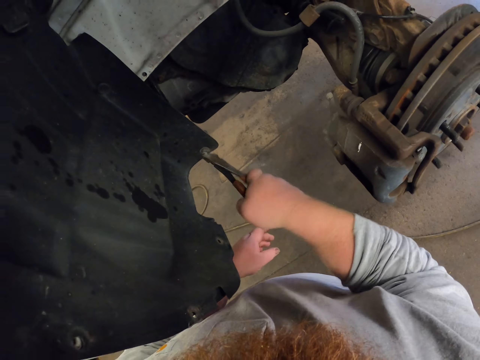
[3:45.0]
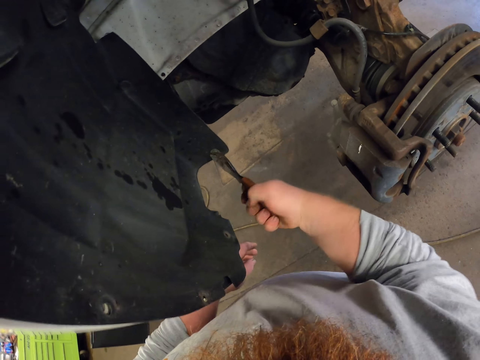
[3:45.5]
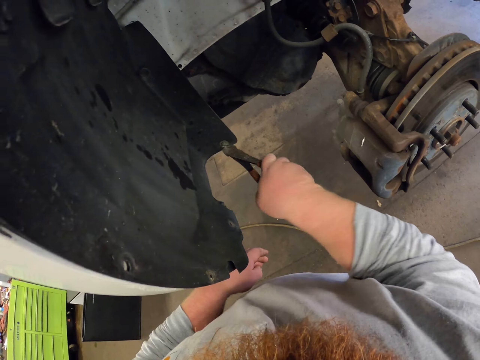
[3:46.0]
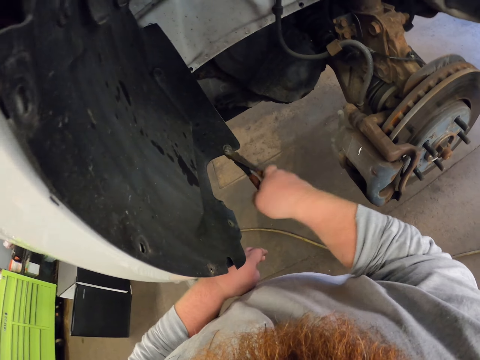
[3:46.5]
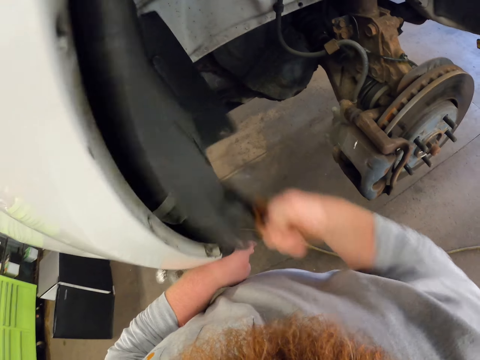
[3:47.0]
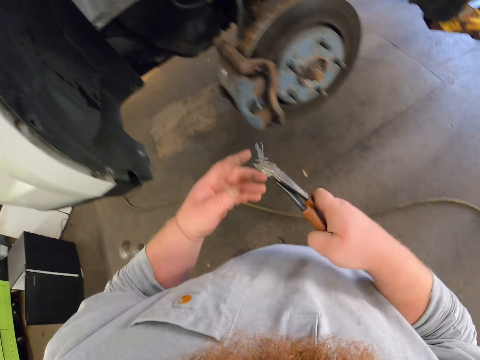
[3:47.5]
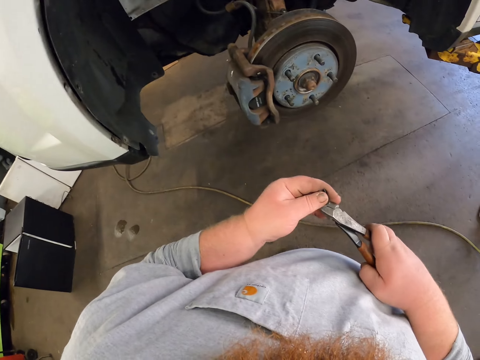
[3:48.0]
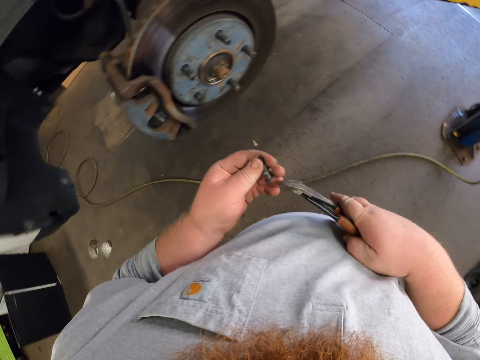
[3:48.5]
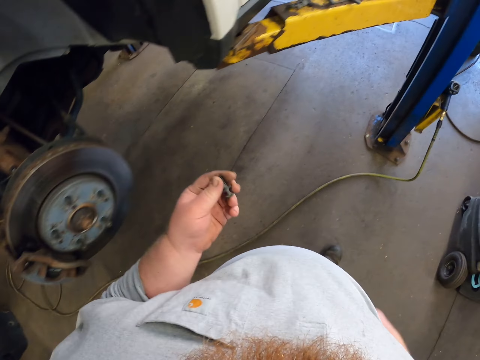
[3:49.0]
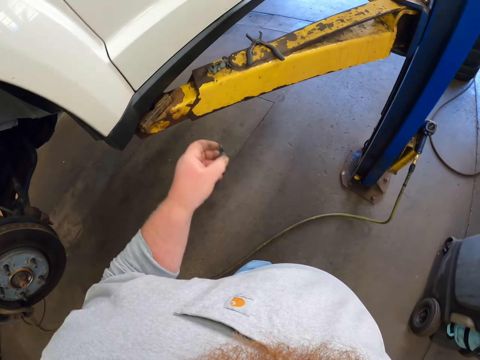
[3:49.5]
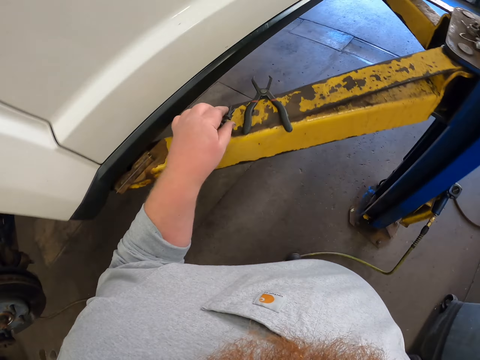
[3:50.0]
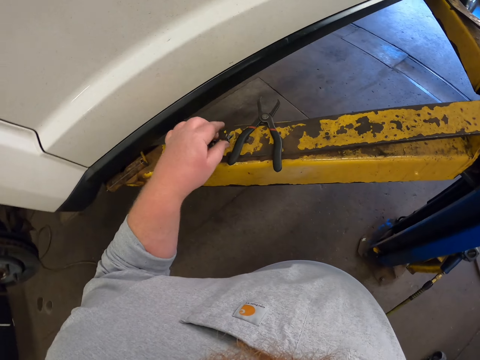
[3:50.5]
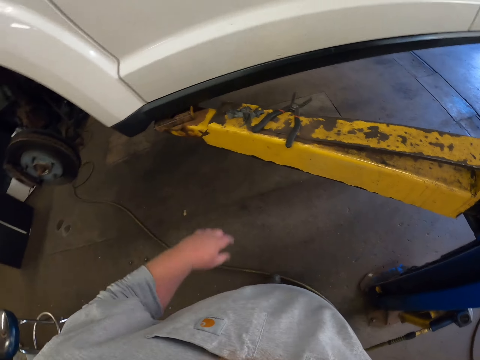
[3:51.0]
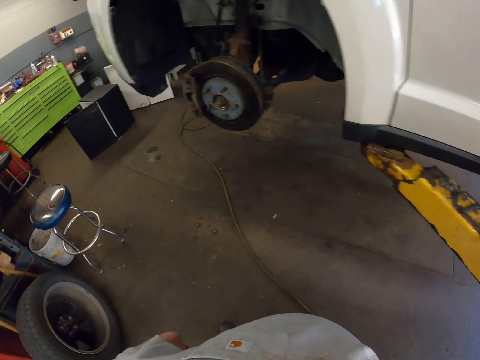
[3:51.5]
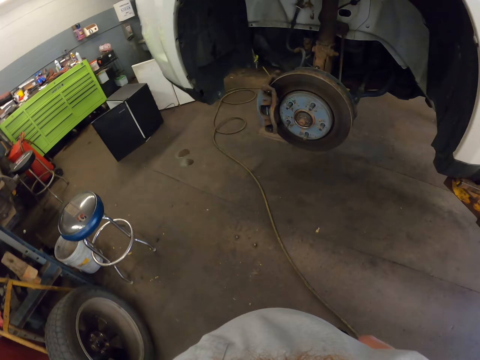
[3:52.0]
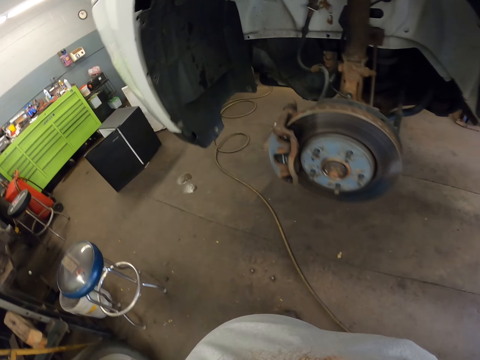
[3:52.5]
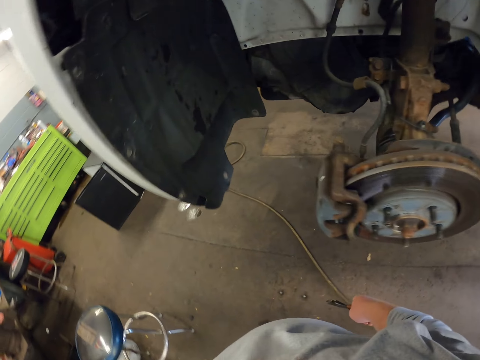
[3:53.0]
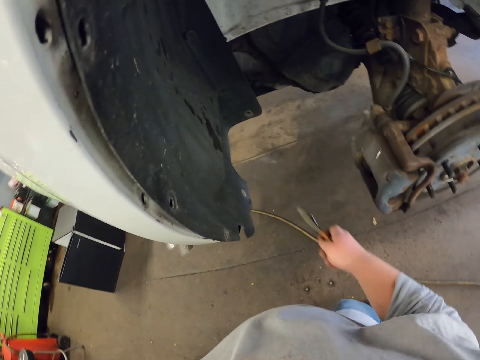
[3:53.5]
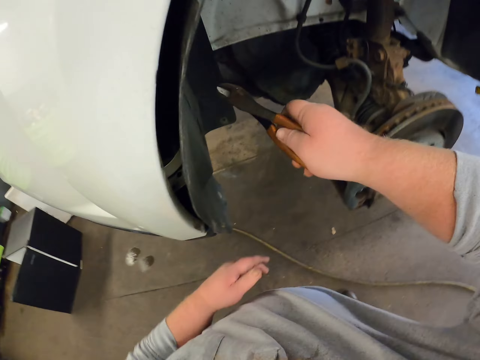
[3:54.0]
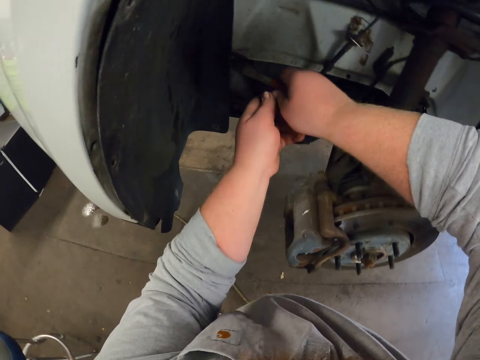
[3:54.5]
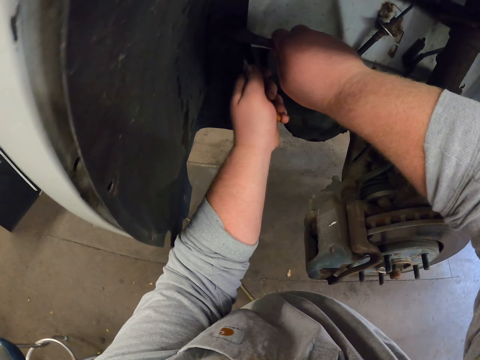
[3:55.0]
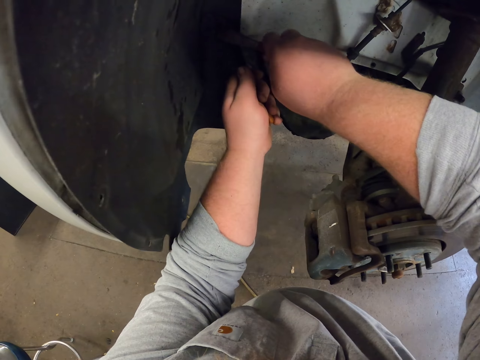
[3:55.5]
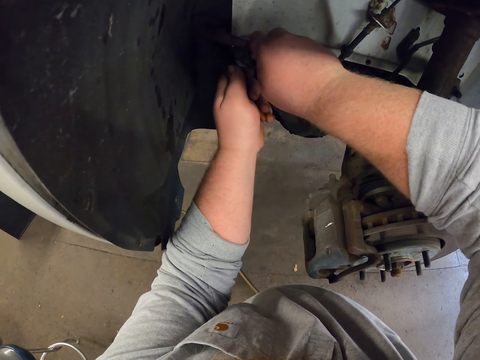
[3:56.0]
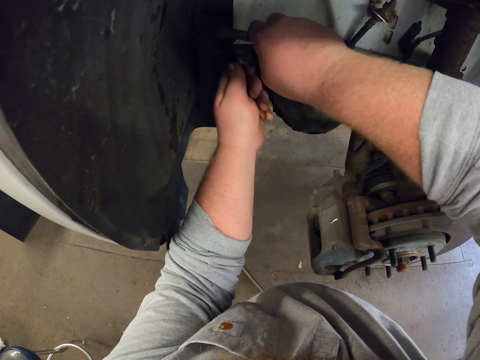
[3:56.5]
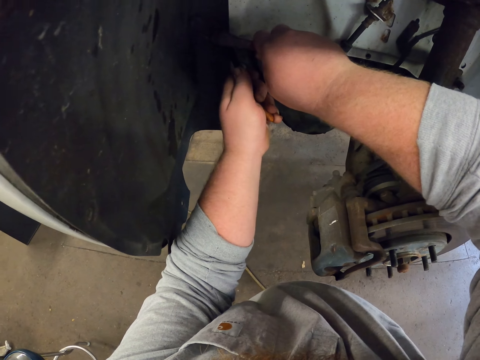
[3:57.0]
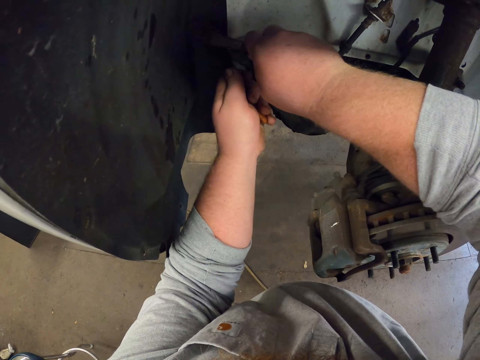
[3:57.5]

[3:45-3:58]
The camera wearer takes the bolt from the pliers. They move around the car. They put the screw on top of the steel. They move around the car. They remove the screws from the car with the pliers.

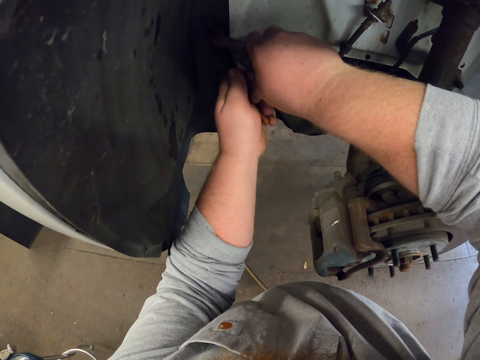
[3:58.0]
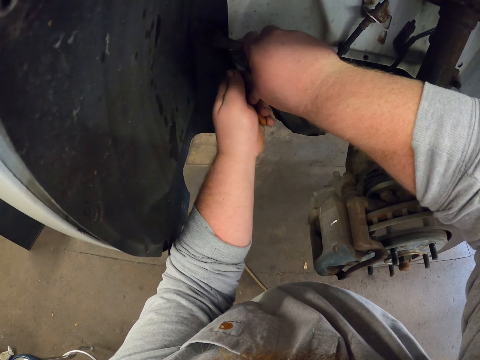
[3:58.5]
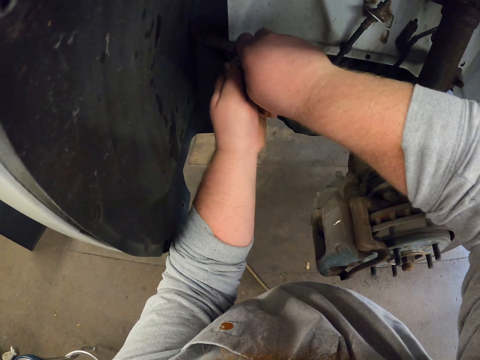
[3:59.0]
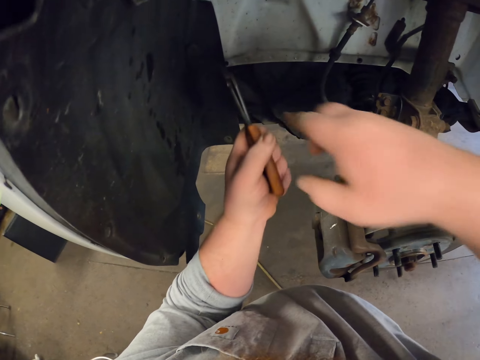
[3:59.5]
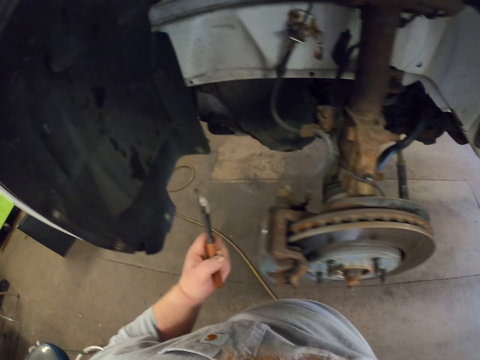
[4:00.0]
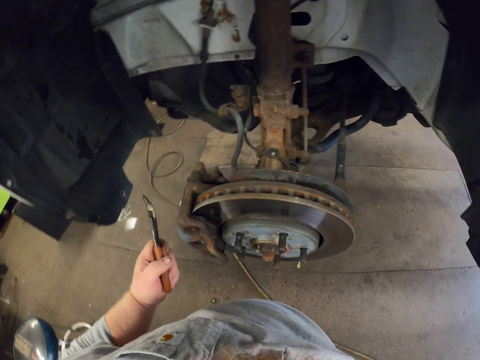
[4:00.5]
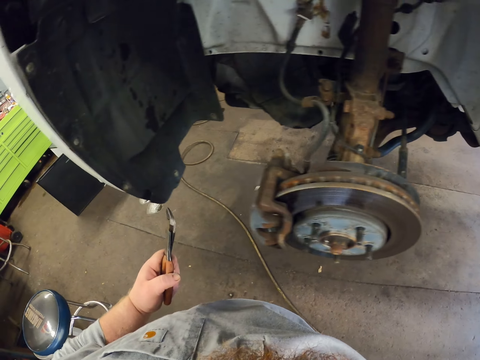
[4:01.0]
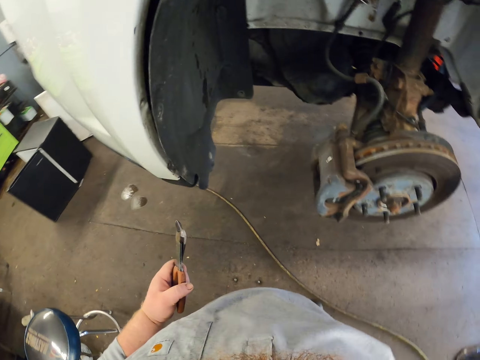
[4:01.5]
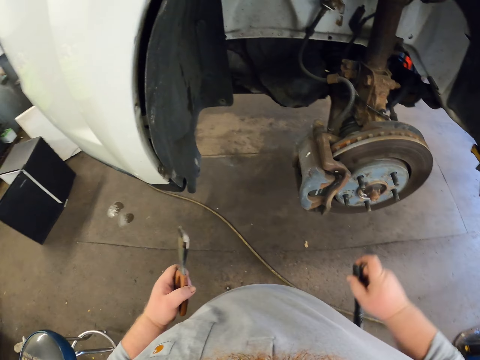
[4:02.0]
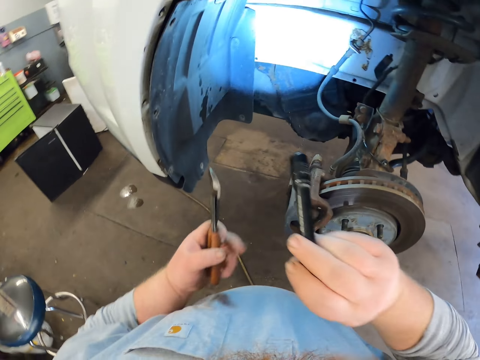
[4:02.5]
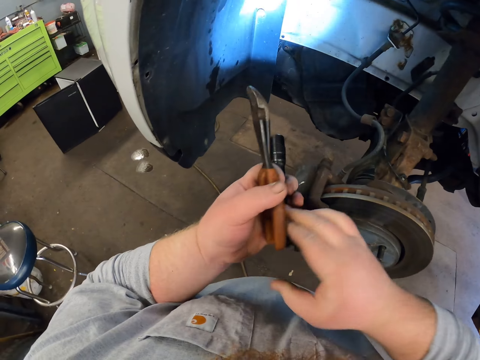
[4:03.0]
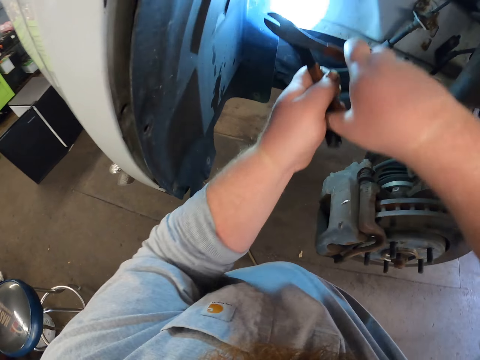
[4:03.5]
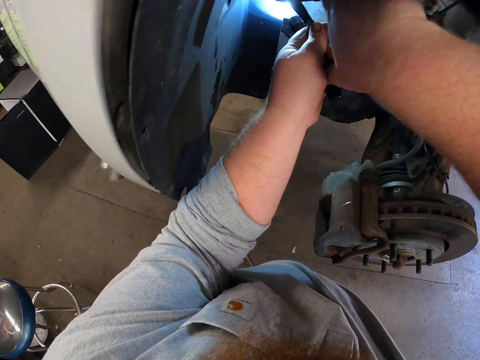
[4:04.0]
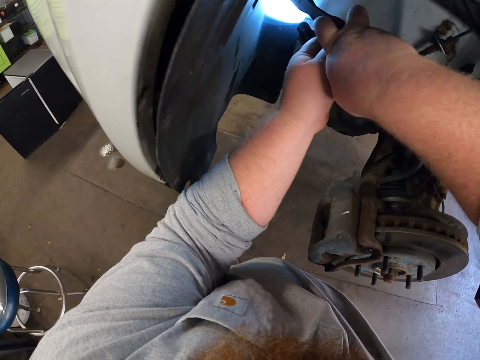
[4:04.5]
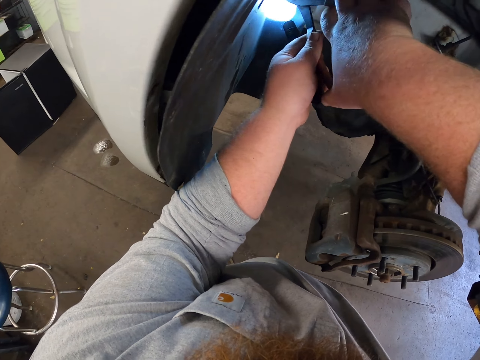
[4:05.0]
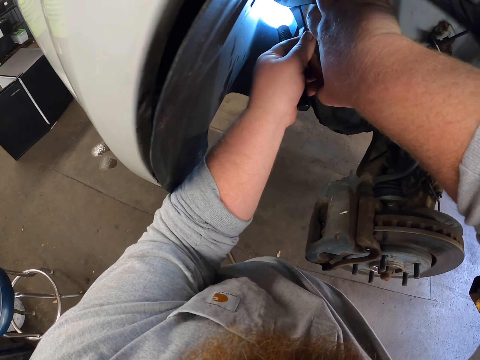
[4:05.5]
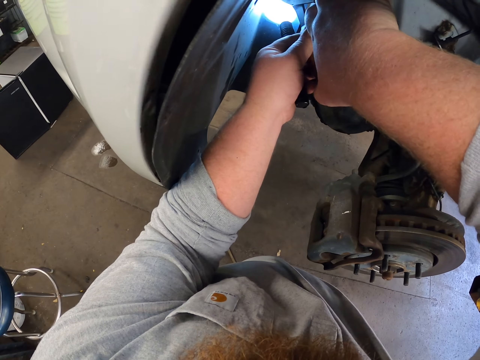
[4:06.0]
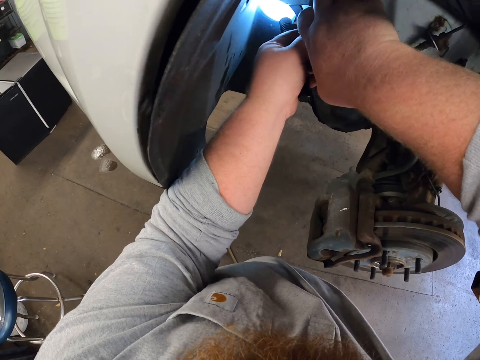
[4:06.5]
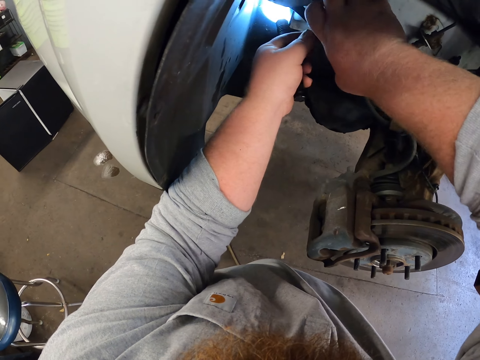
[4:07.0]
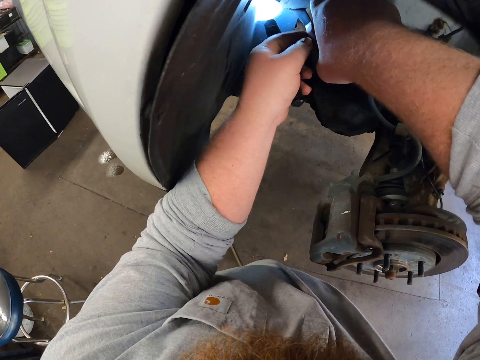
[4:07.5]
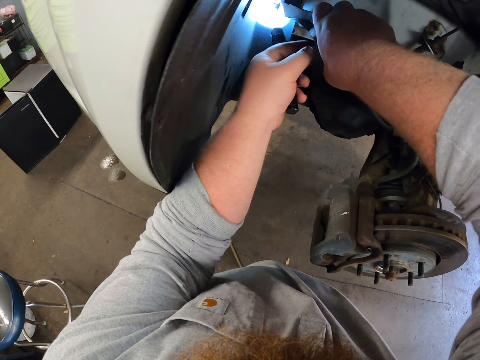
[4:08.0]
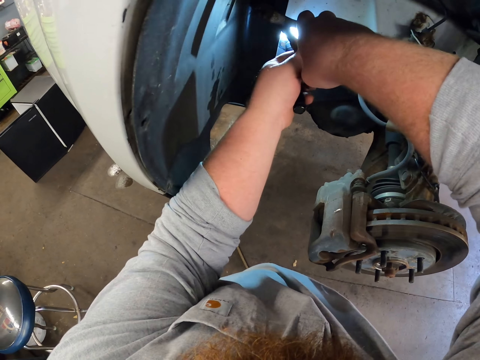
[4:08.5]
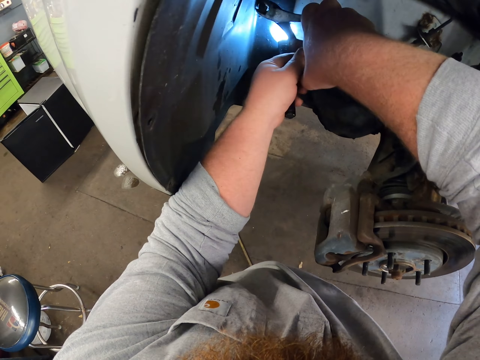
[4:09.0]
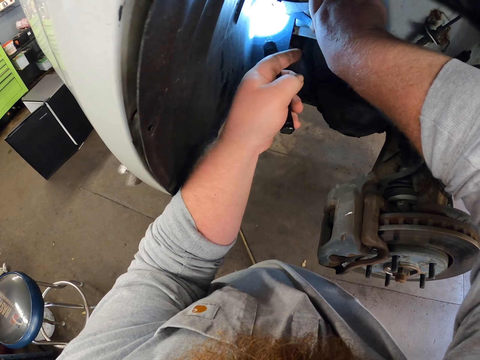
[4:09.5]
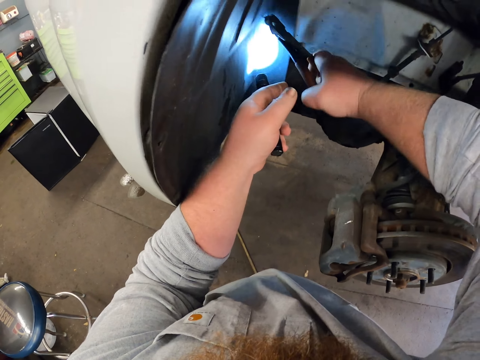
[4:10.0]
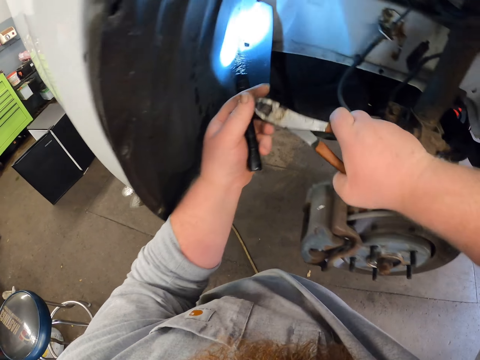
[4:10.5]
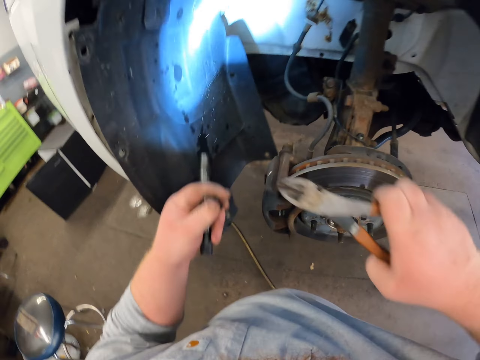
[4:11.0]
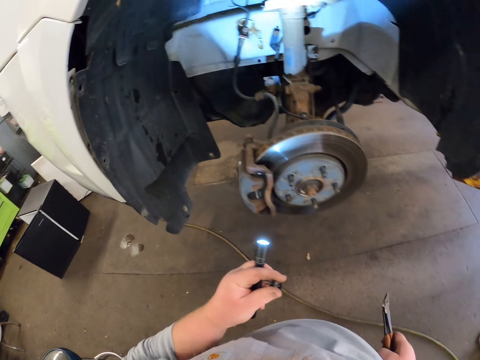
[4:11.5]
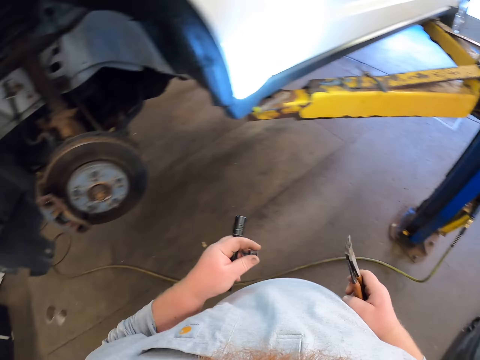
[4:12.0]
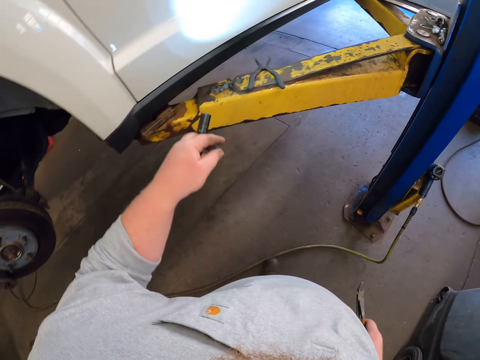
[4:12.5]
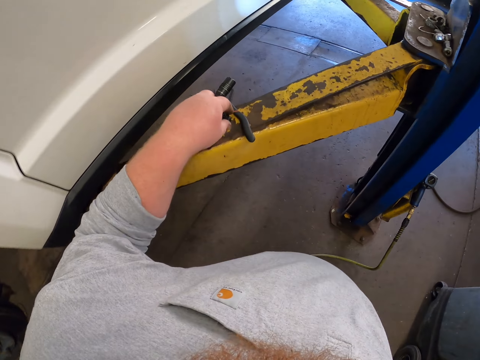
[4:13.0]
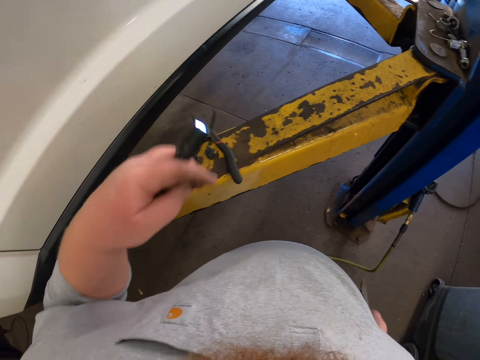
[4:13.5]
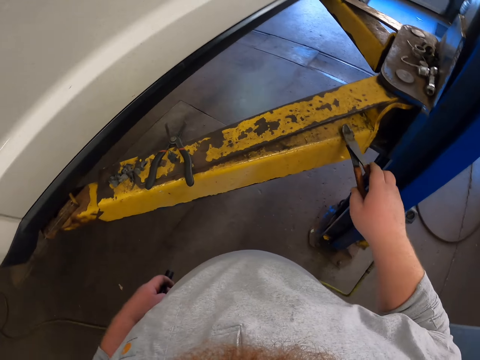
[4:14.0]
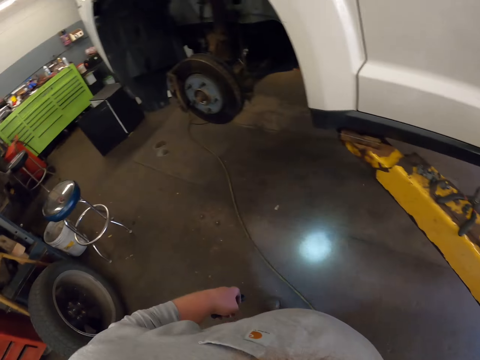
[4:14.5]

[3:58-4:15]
The camera wearer takes out the torch from the pocket. They hold the torch with the left hand. They light the car with the torch. They remove the screws from the car with the pliers. They touch the screw. They move around the car. They put the screw on top of the steel.
